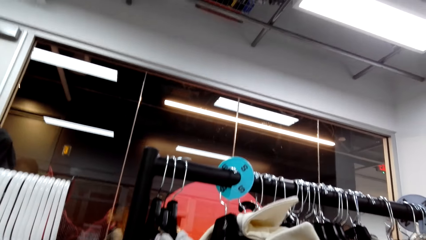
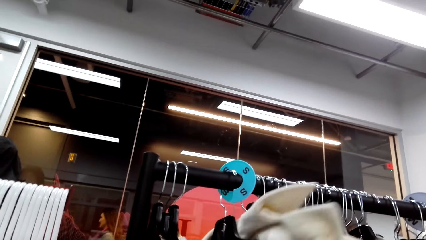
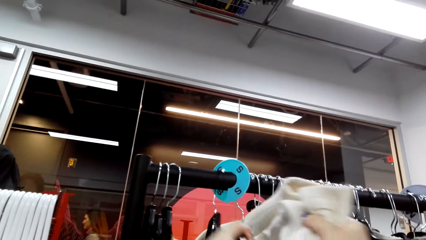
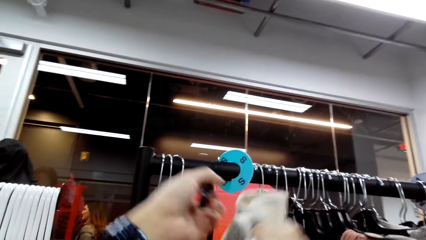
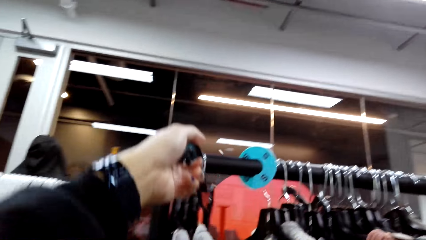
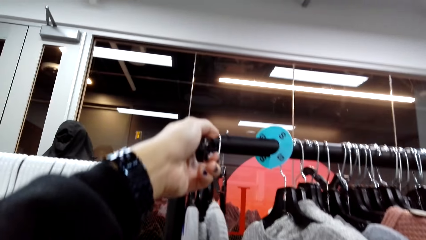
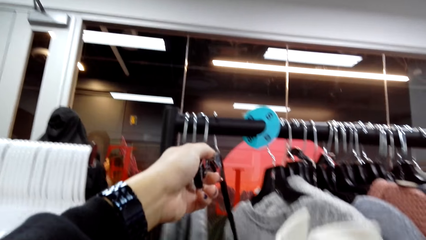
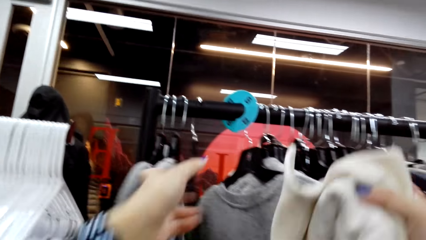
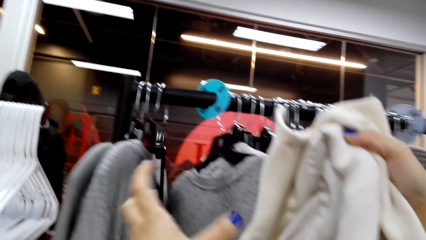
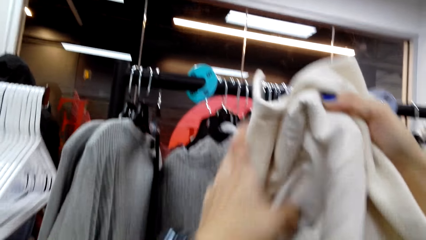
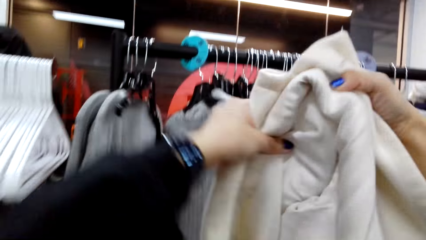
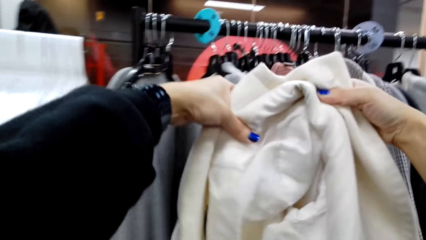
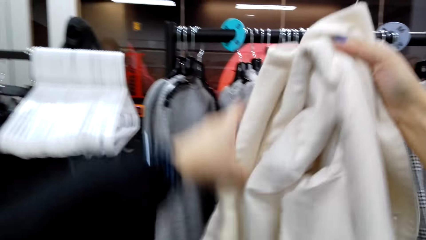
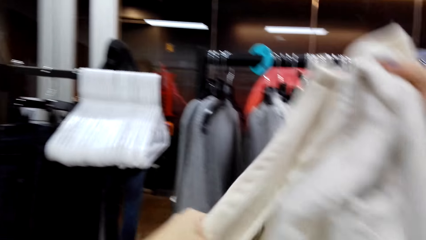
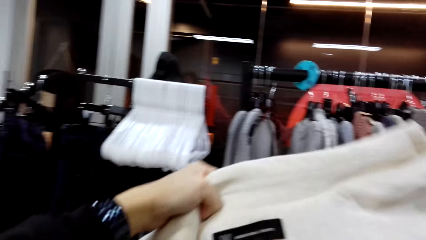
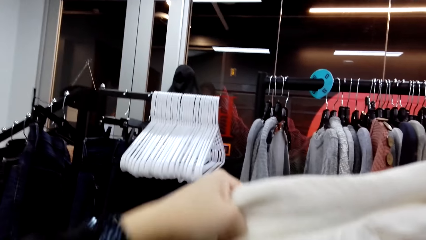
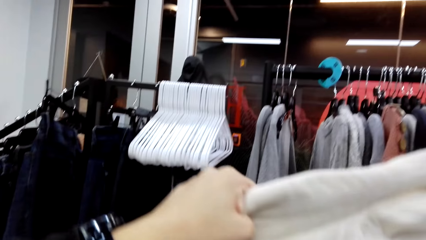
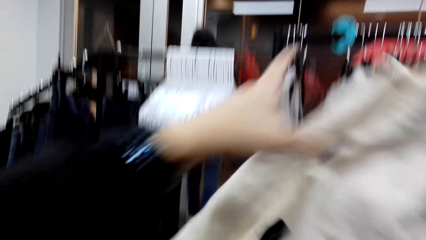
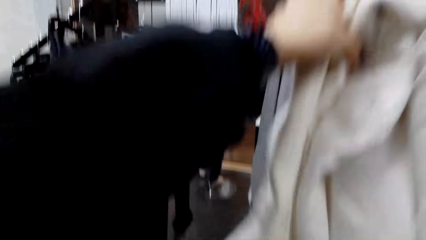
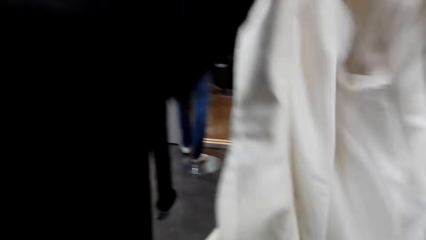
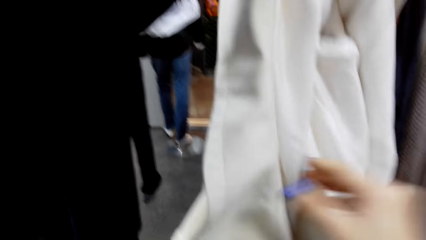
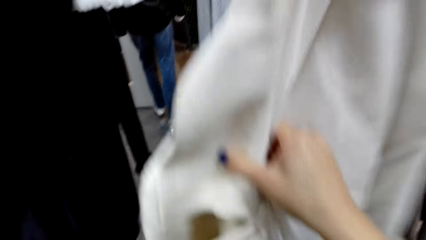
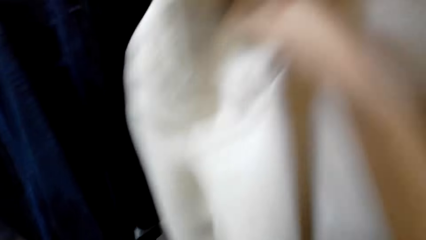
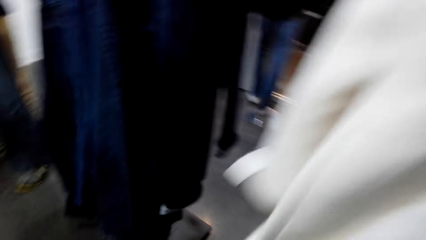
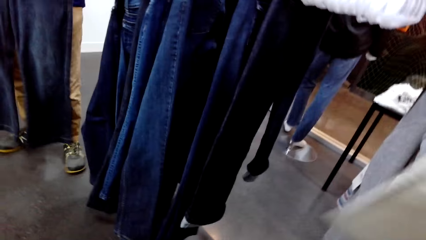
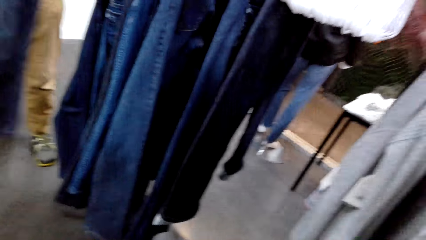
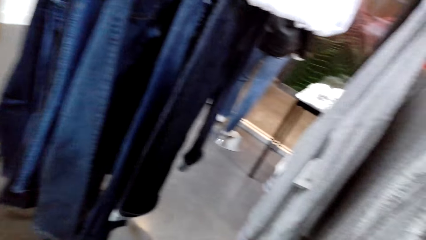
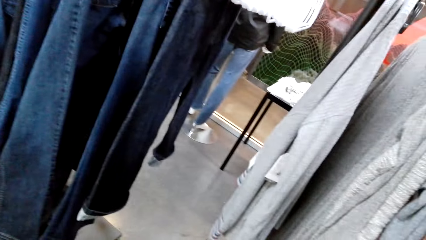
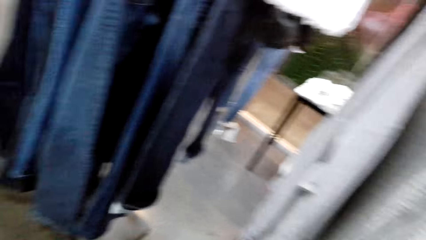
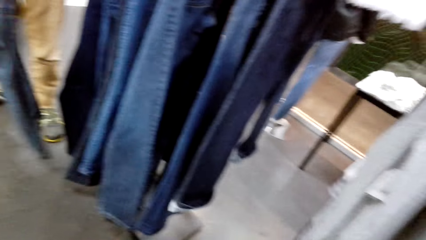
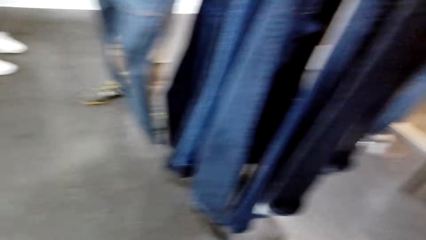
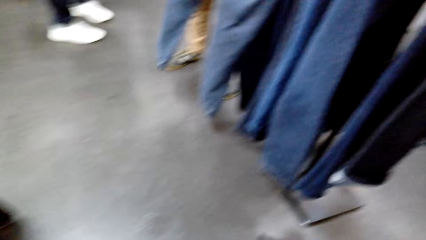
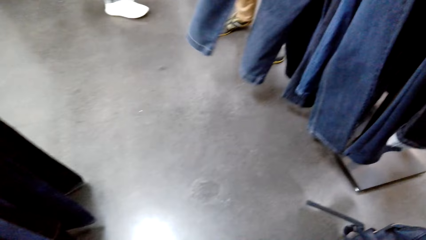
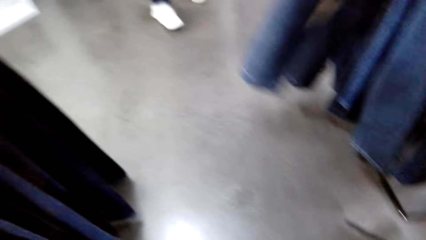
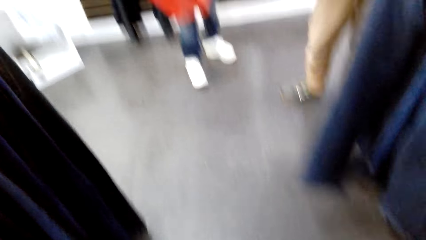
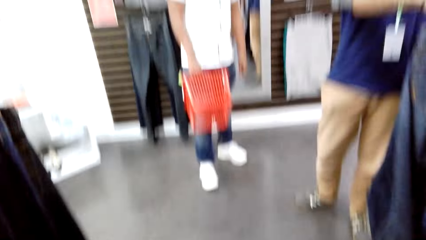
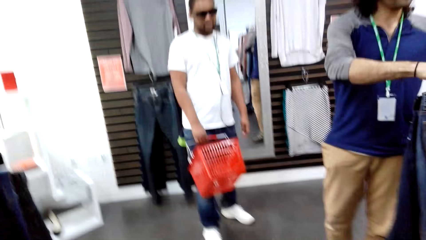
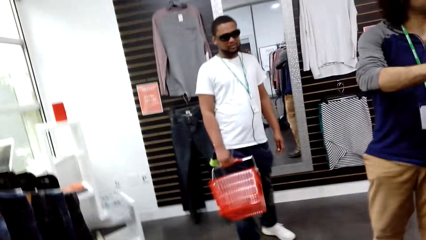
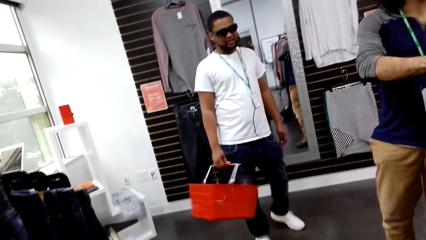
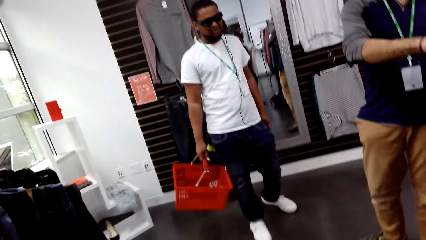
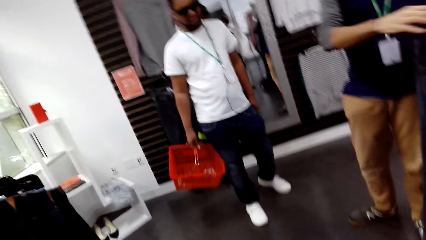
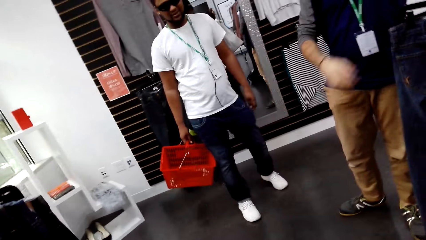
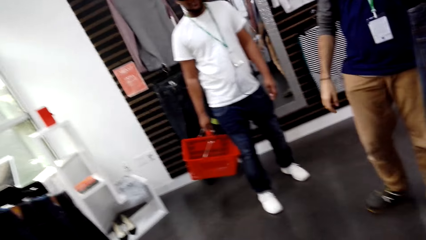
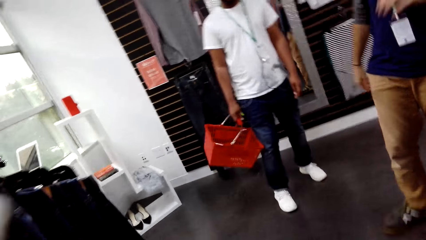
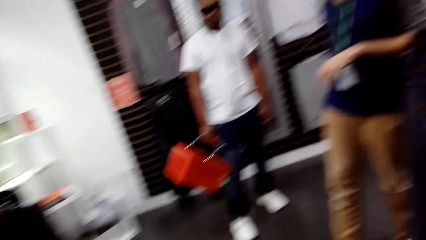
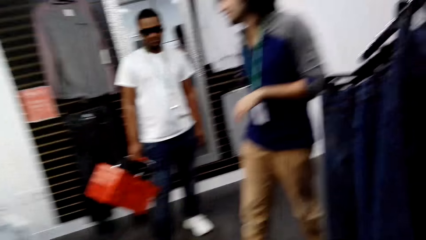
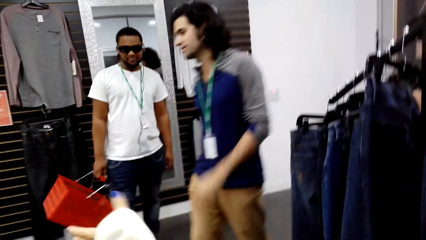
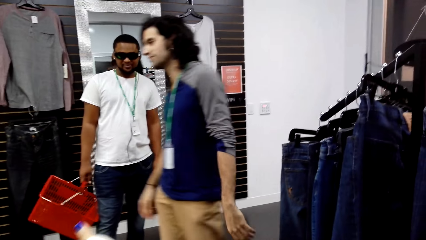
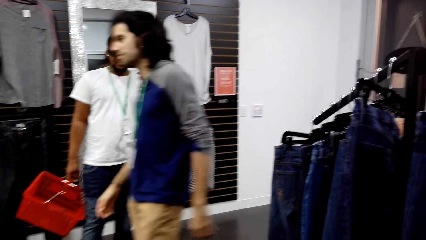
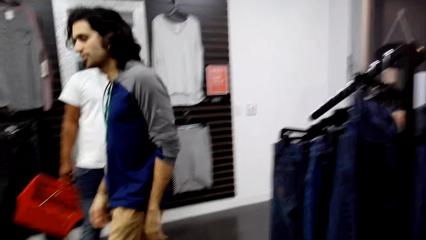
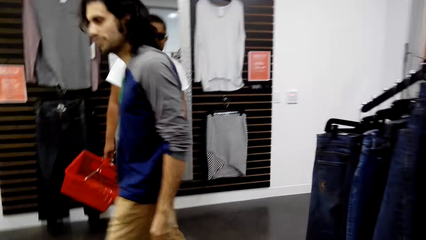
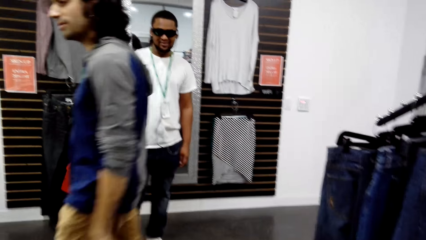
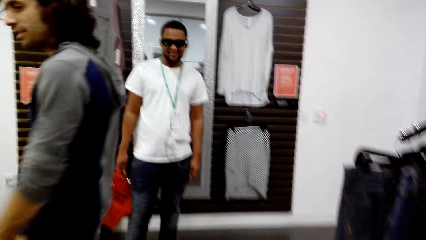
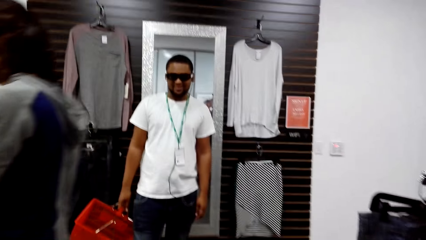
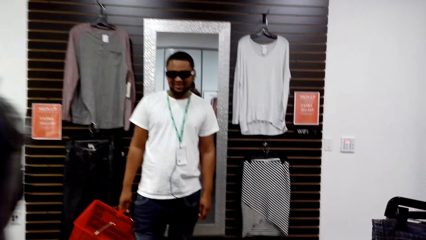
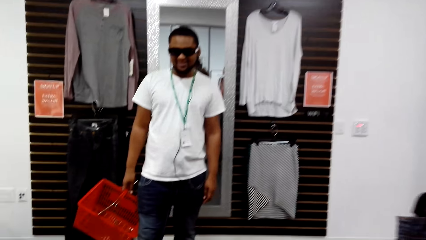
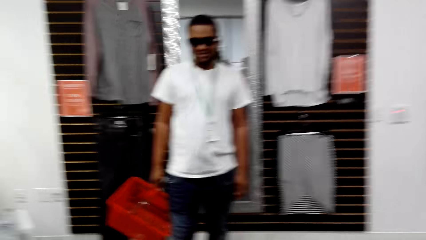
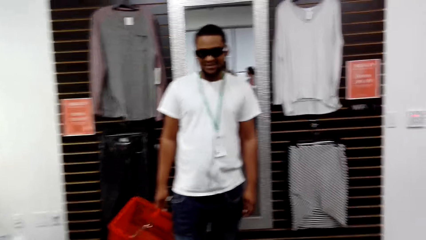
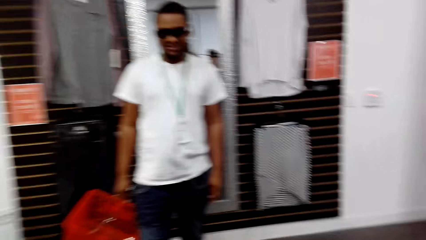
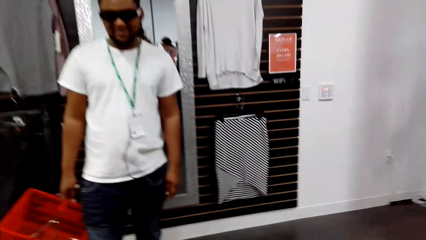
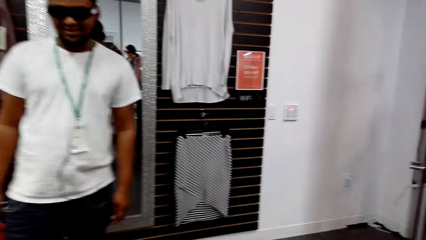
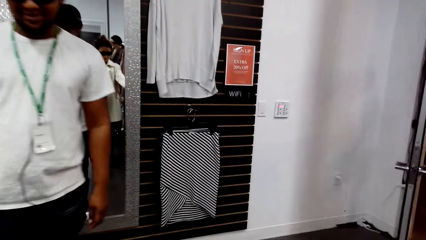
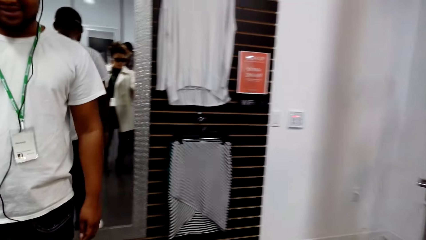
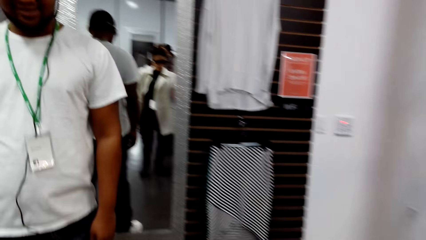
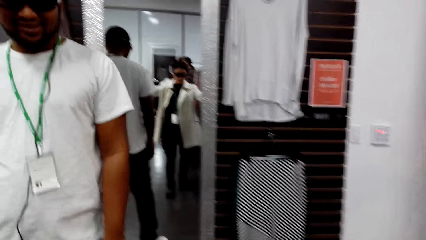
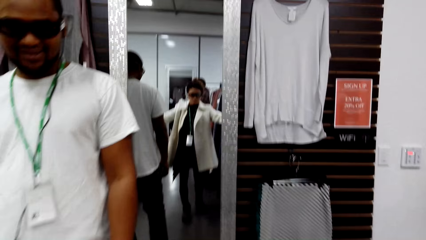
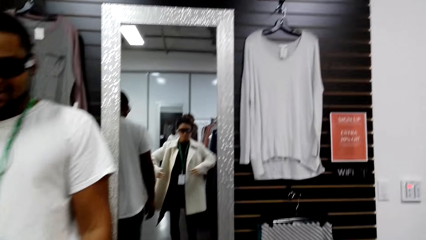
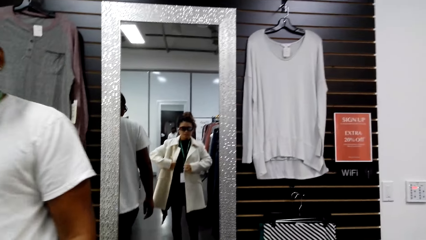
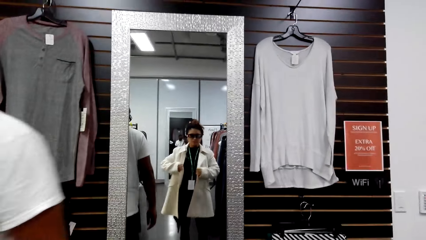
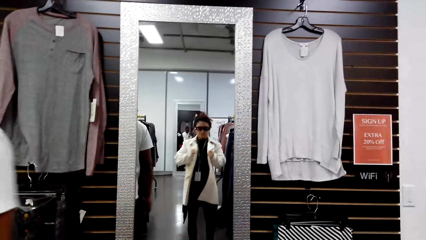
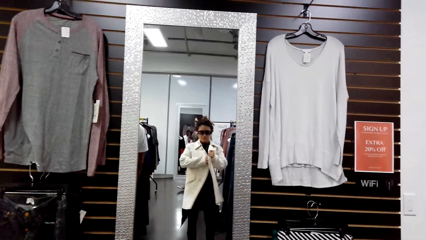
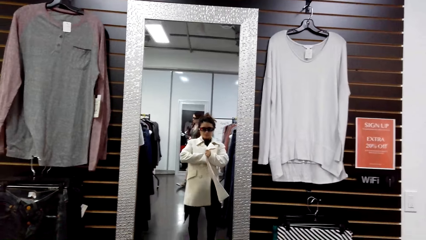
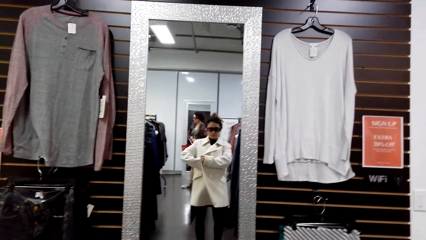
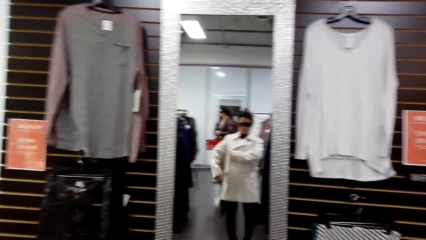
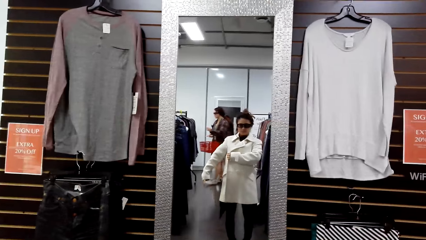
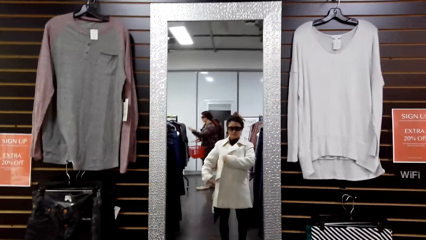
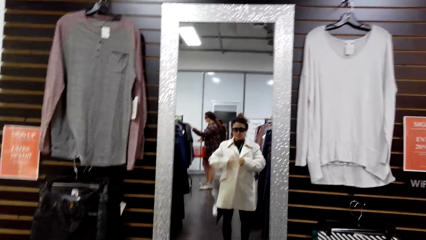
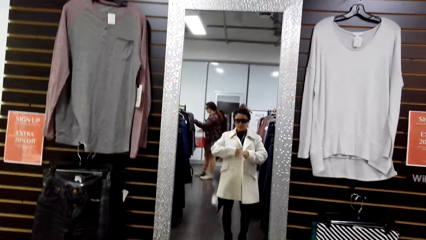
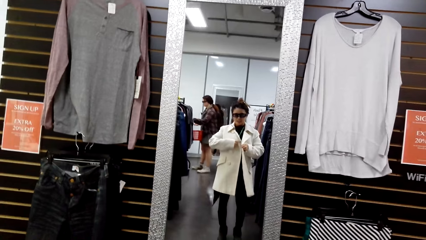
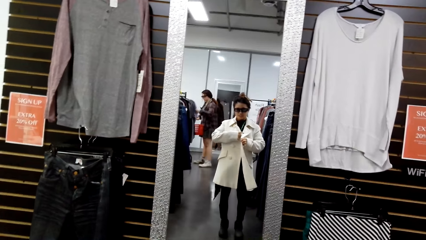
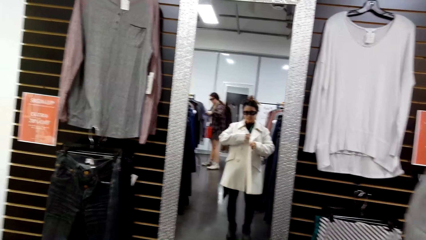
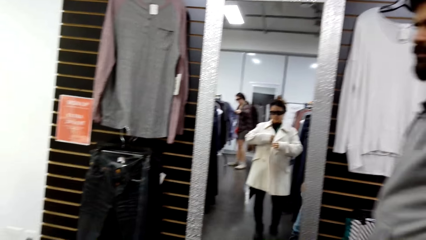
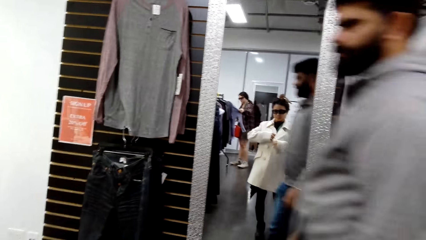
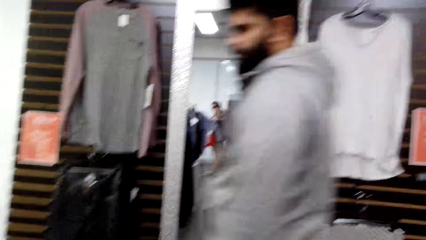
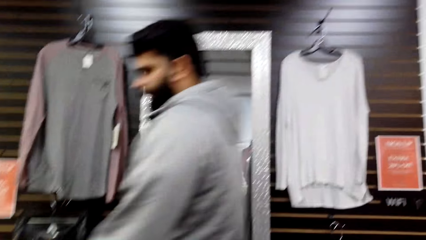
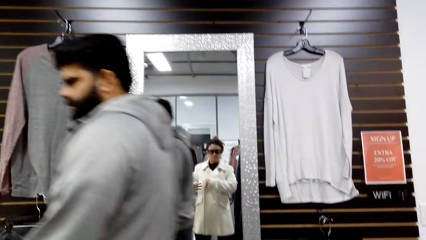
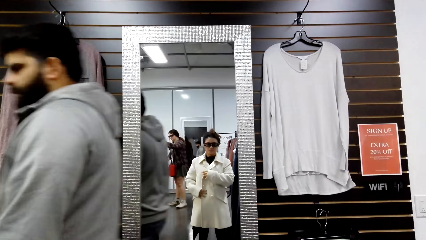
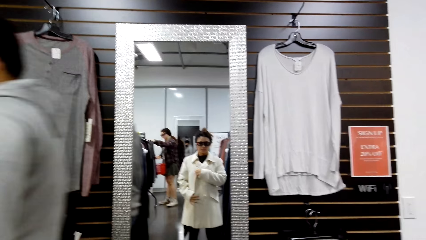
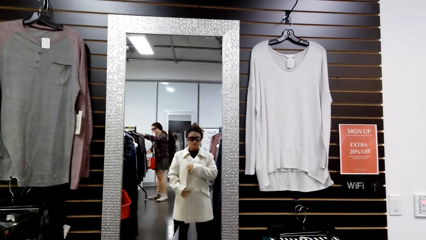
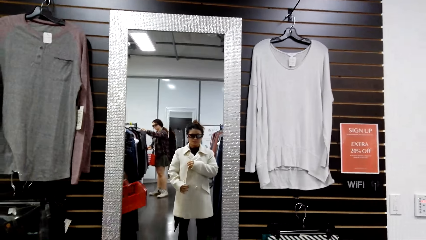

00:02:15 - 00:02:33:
The camera wearer picks up the cloth on the hanger. They look at the cloth. They stretch the cloth. A man holds a shopping basket. Another man moves his hands and walks around. The camera wearer goes to the mirror. They walk around. They try the cloth in front of the mirror. They adjust the jacket.
